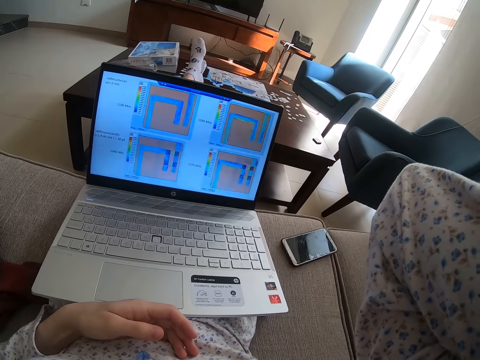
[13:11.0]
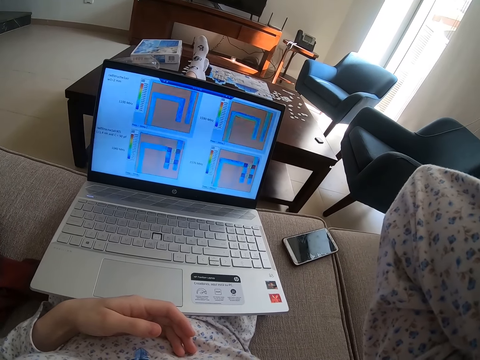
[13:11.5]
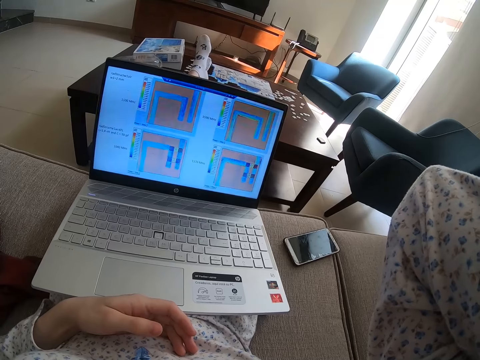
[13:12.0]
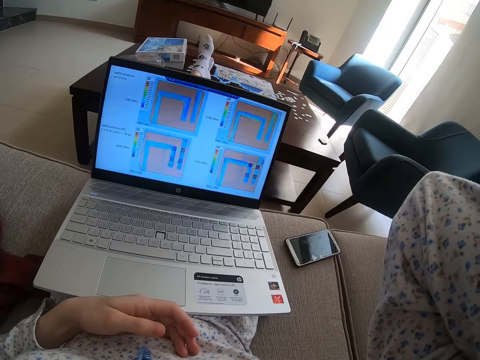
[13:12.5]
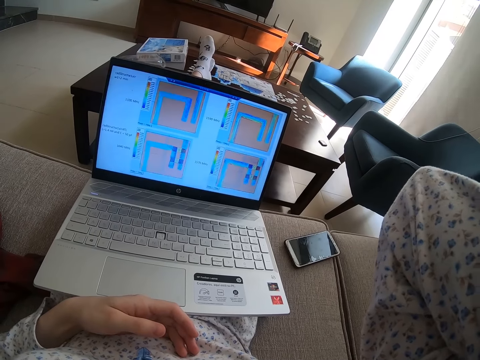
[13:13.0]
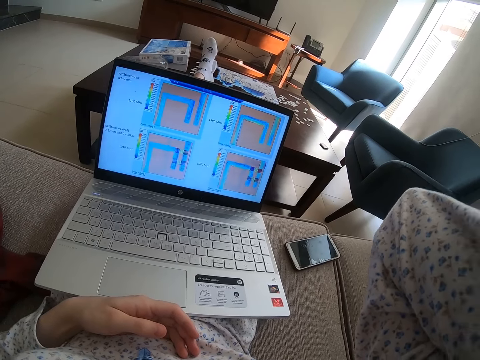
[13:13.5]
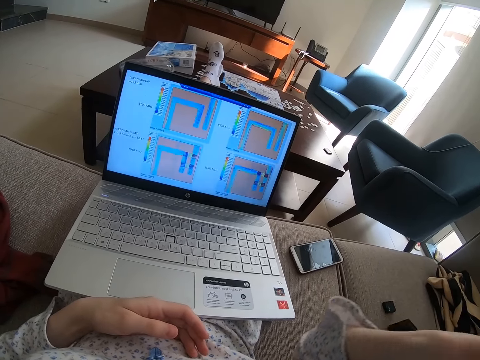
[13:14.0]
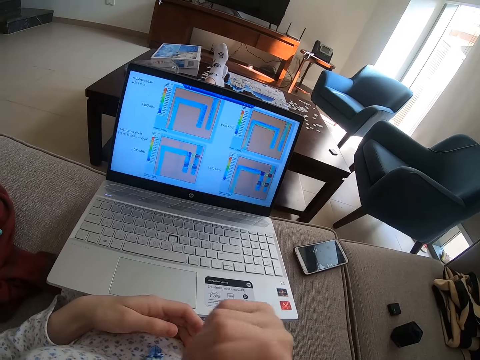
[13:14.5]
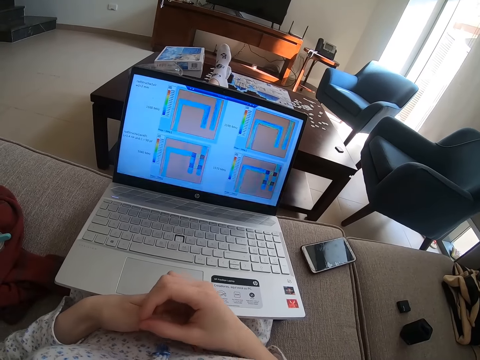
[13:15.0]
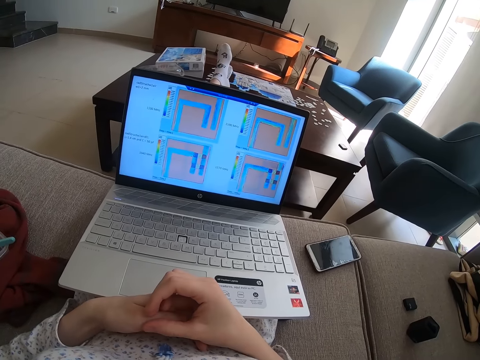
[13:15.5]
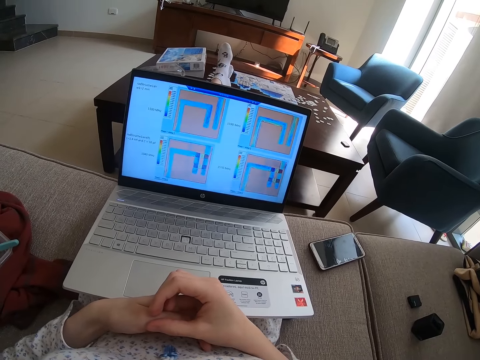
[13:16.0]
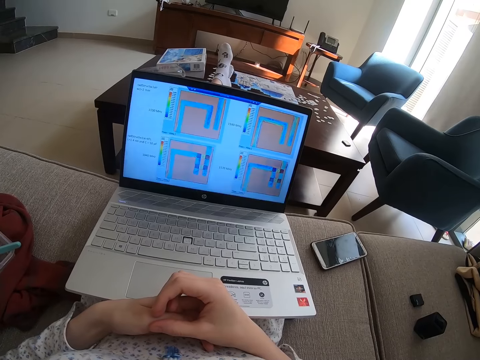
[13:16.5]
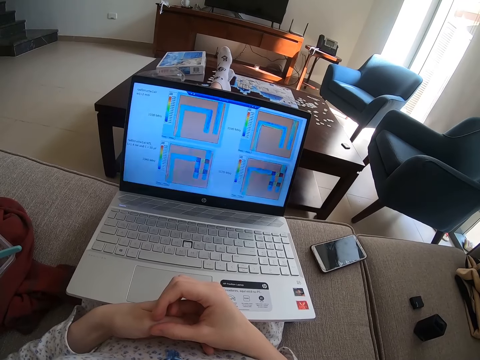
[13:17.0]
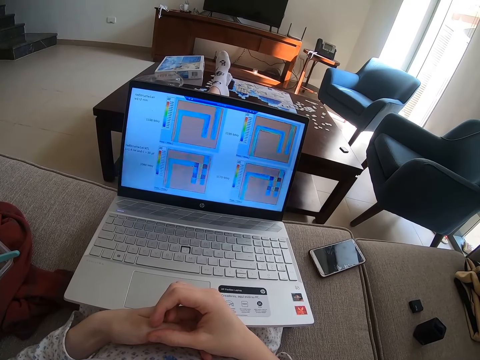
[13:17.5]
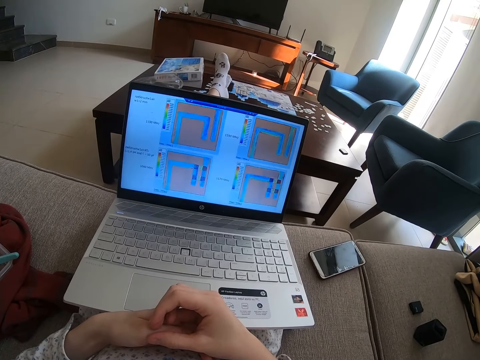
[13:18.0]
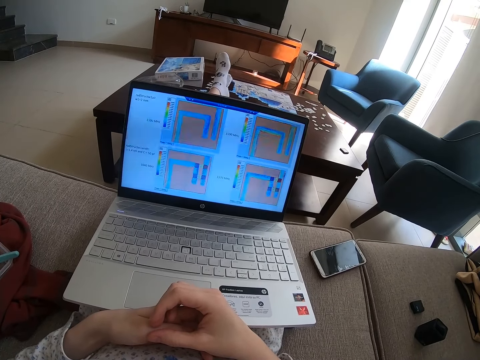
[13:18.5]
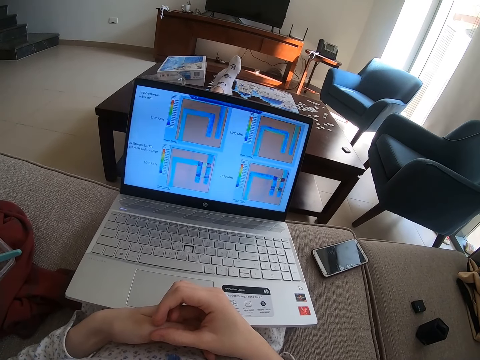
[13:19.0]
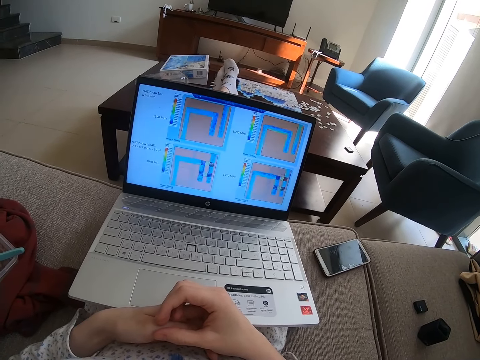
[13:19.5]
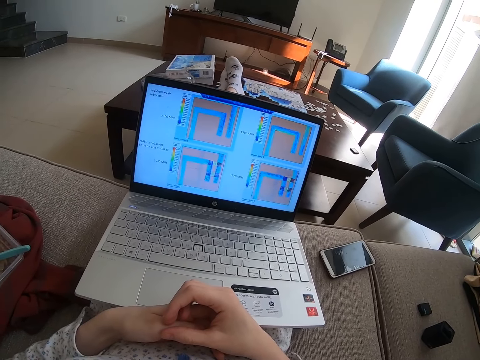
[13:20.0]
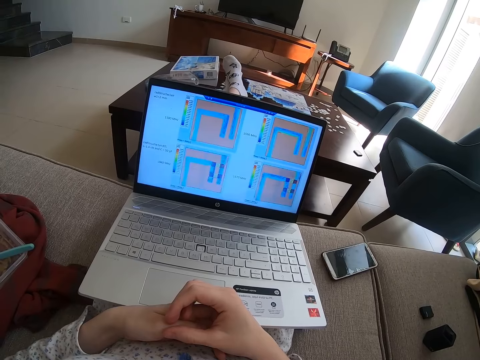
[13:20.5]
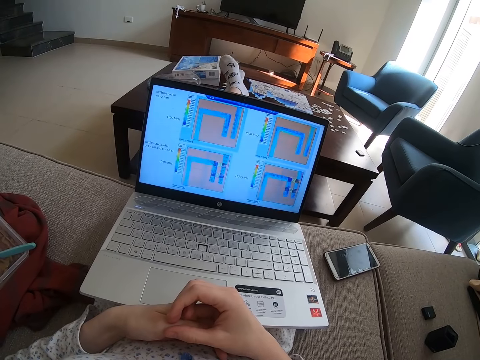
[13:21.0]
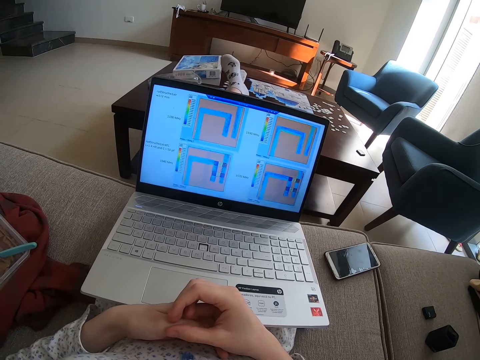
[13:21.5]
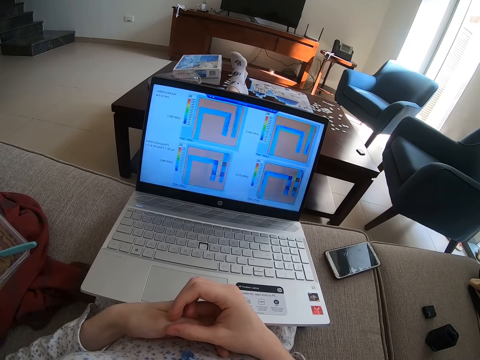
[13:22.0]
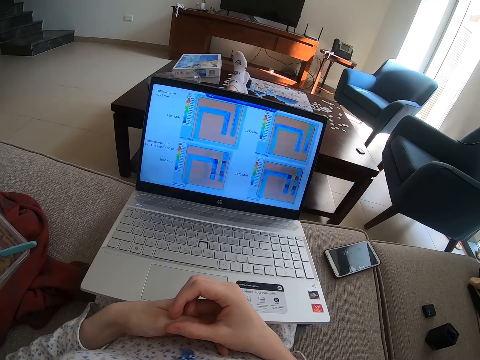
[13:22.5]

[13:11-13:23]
The camera wearer puts her hands together.

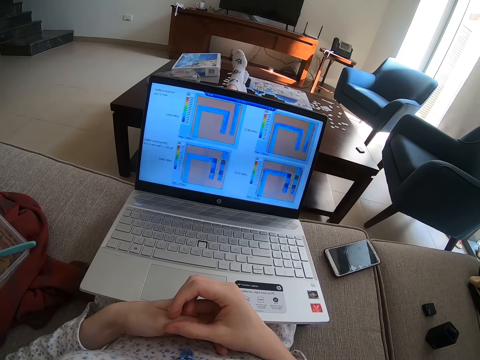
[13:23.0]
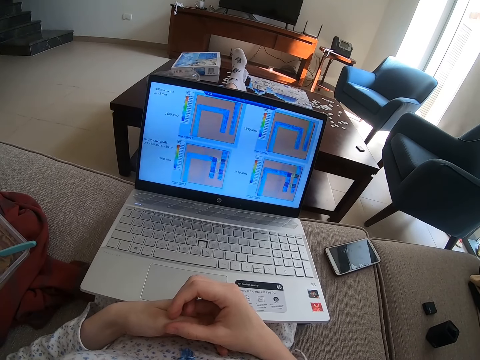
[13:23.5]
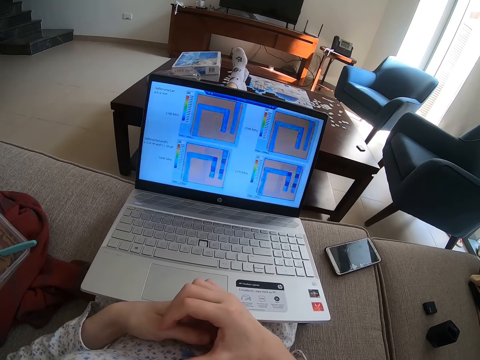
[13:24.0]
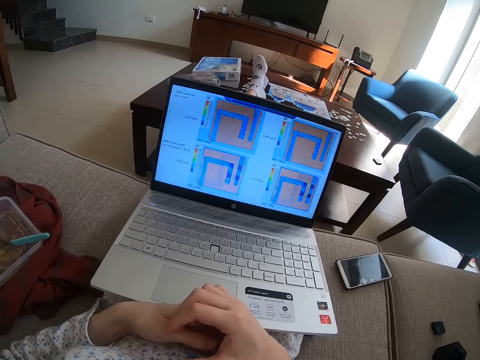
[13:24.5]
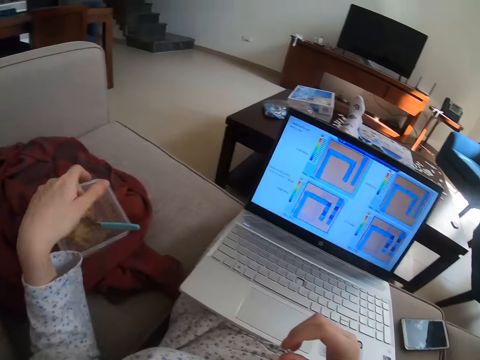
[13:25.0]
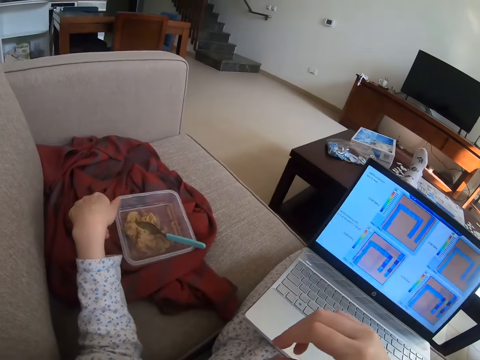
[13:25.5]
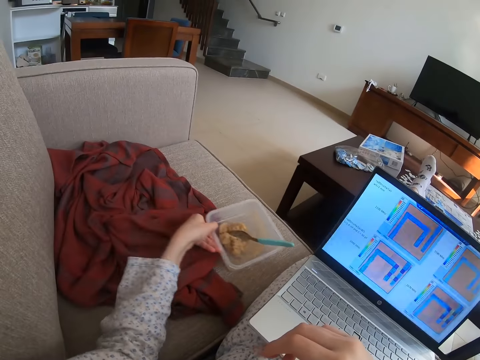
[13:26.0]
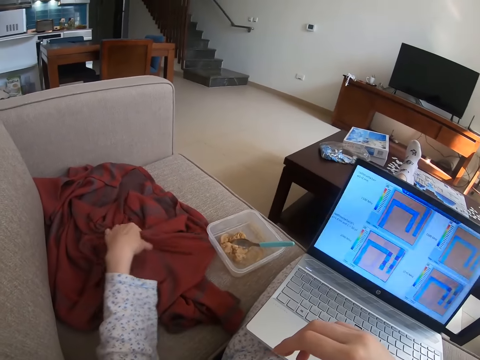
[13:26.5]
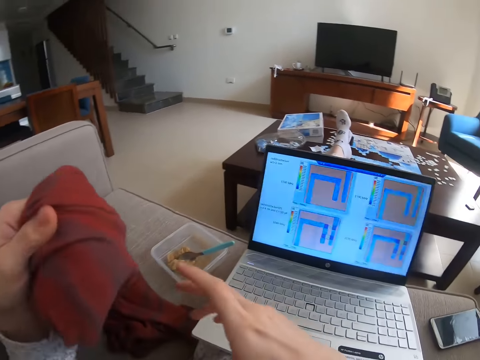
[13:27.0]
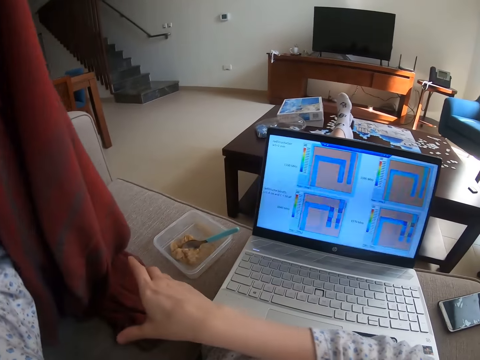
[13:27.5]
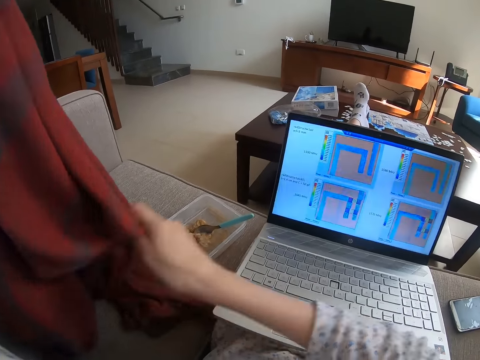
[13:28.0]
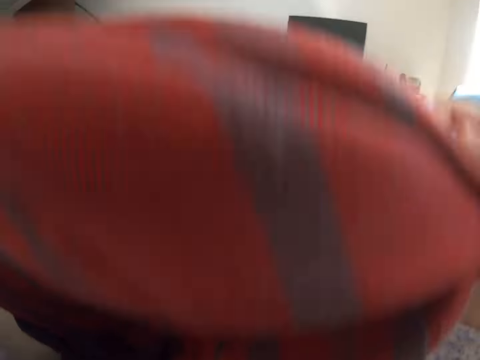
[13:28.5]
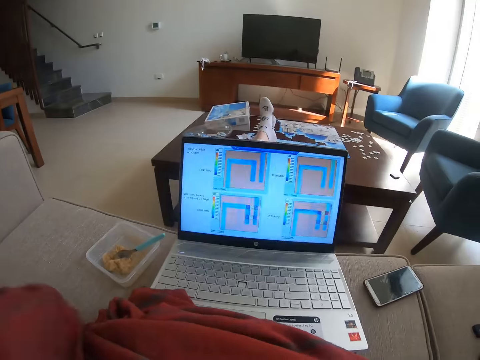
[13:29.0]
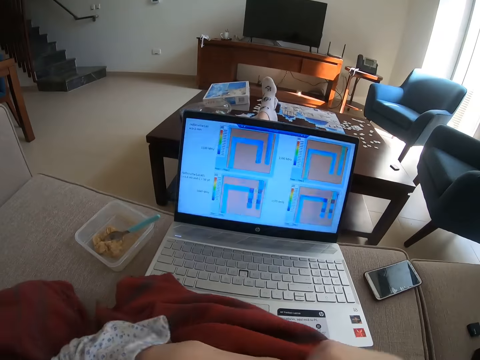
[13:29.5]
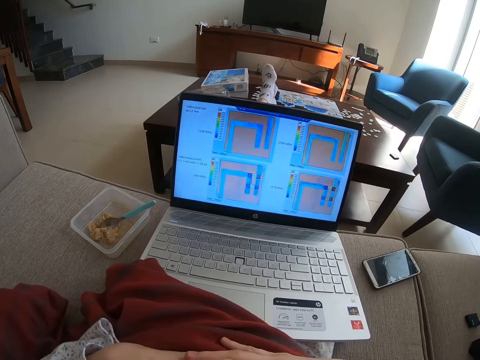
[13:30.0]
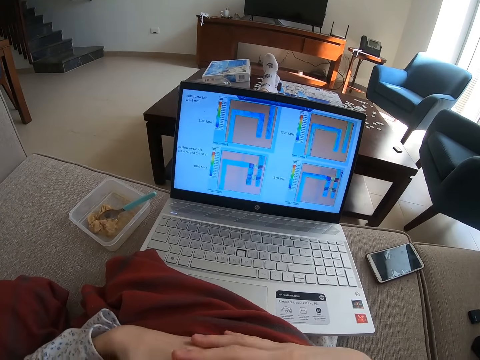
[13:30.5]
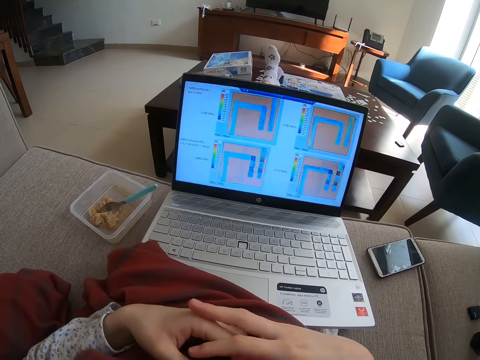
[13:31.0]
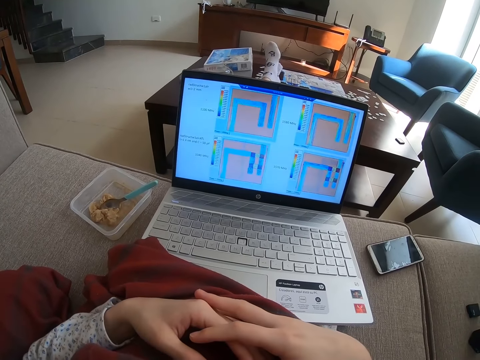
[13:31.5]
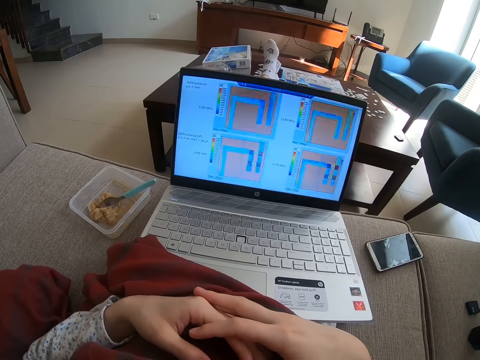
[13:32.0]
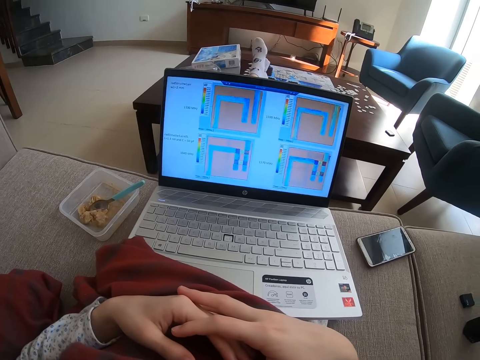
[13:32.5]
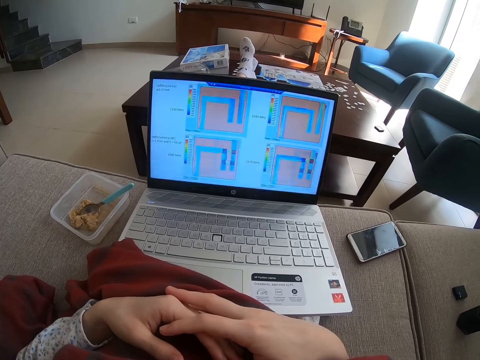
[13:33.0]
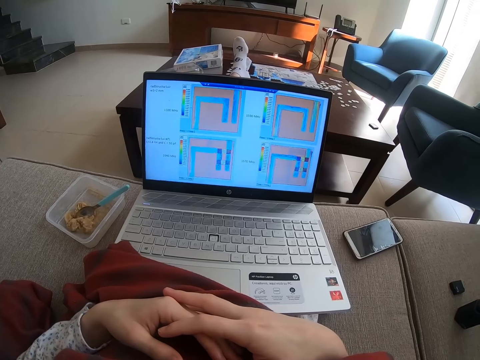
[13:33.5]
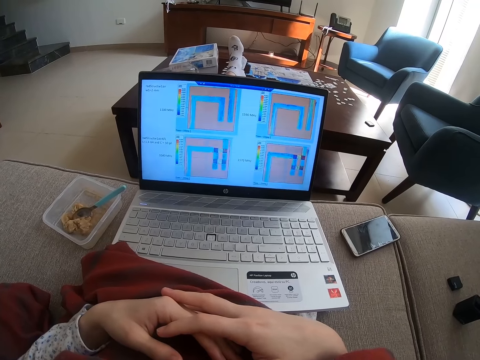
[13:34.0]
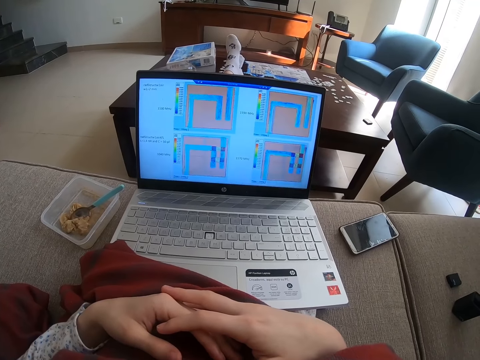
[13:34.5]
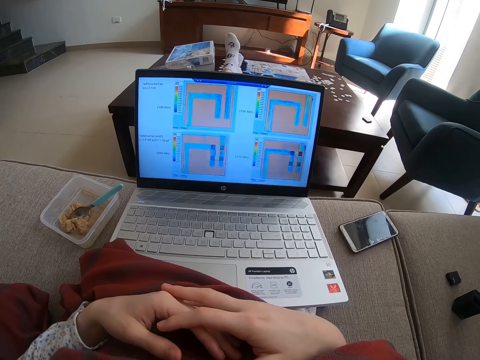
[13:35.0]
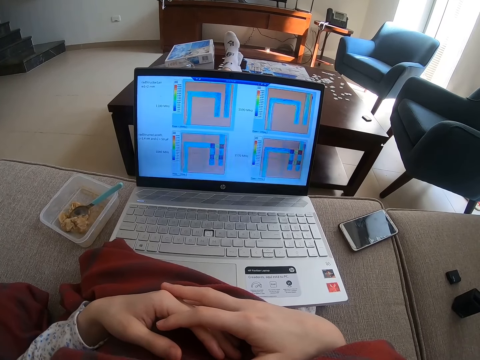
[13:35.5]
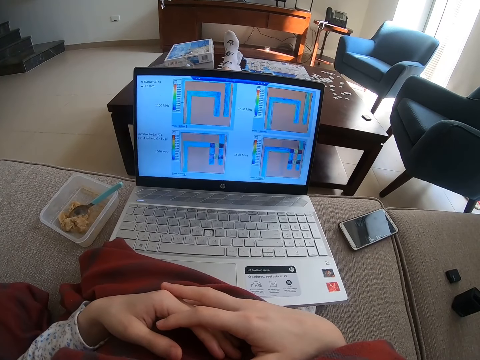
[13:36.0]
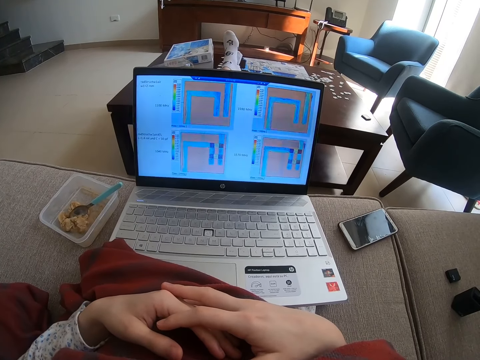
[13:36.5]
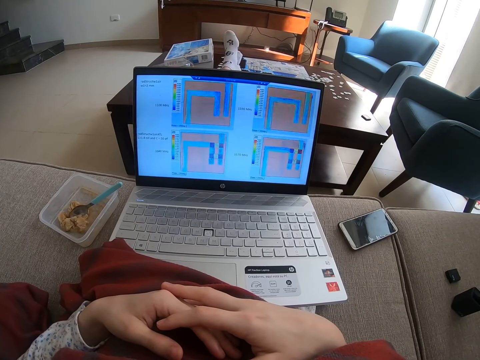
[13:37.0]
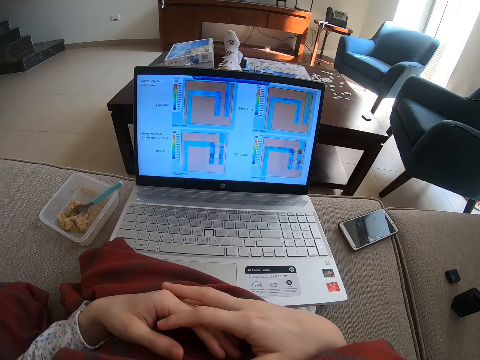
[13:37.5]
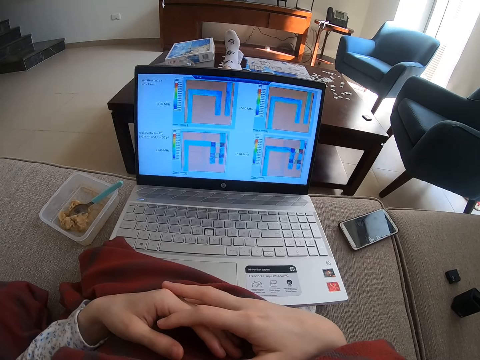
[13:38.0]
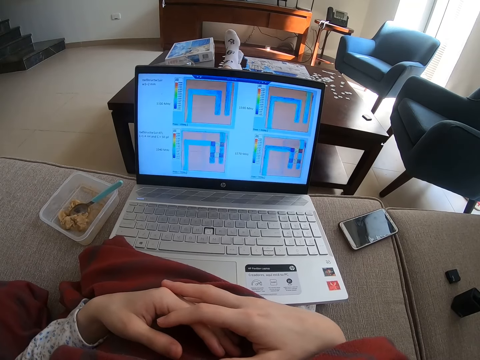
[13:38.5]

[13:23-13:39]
The camera wearer moves the dish of something. She picks up a sheet or shawl from the couch. She puts the shawl on her lap. She puts her hands on the shawl.
